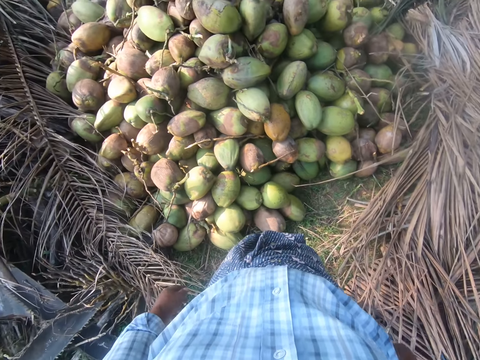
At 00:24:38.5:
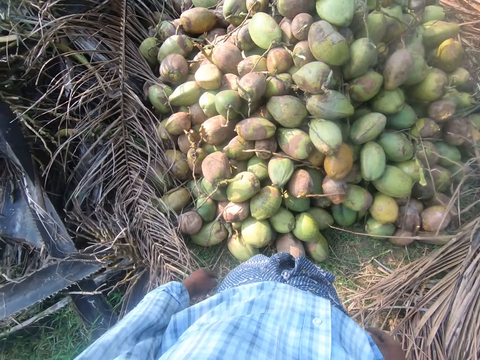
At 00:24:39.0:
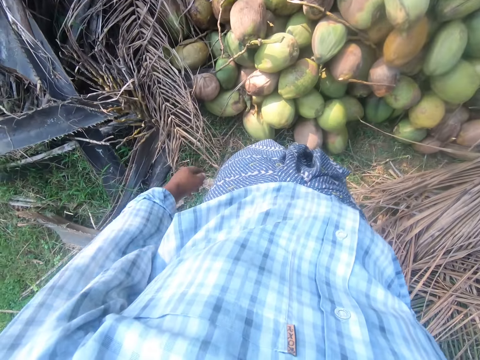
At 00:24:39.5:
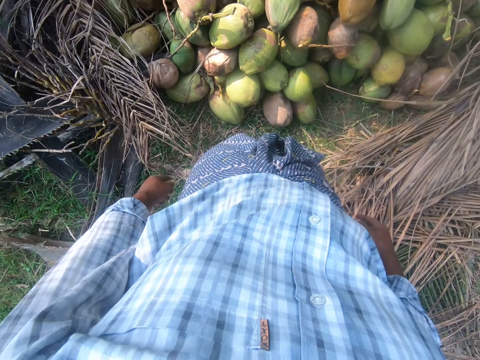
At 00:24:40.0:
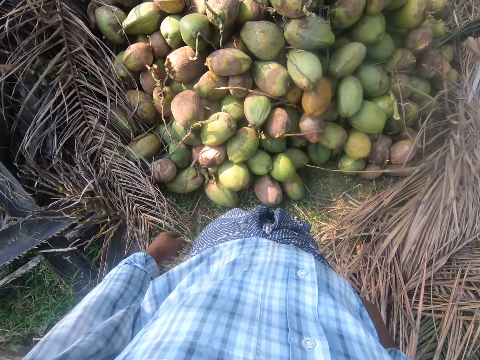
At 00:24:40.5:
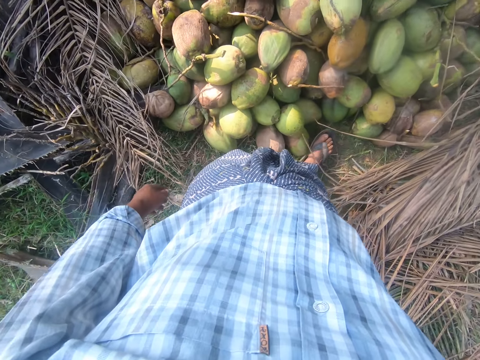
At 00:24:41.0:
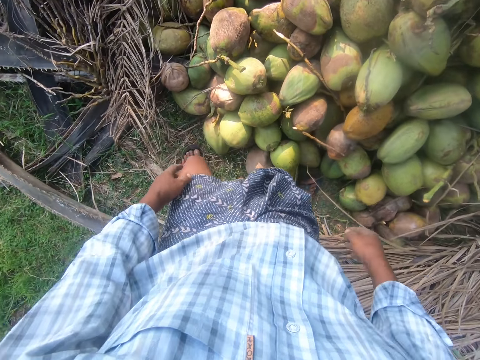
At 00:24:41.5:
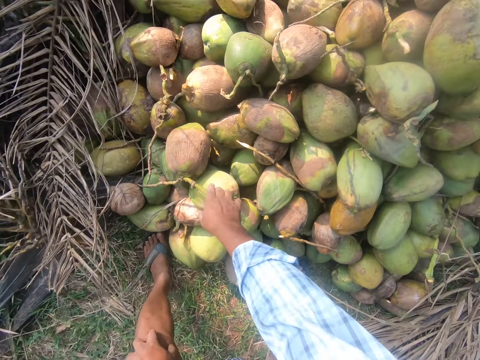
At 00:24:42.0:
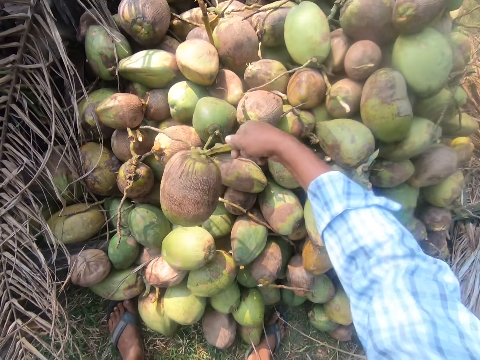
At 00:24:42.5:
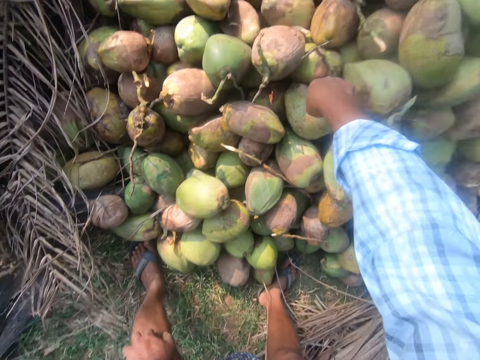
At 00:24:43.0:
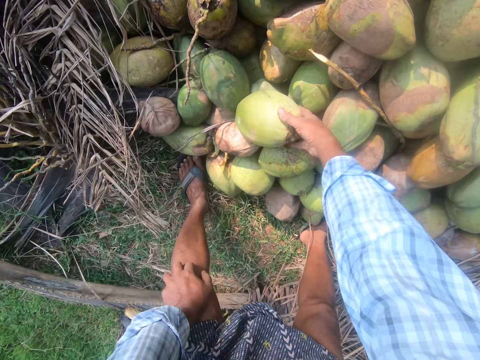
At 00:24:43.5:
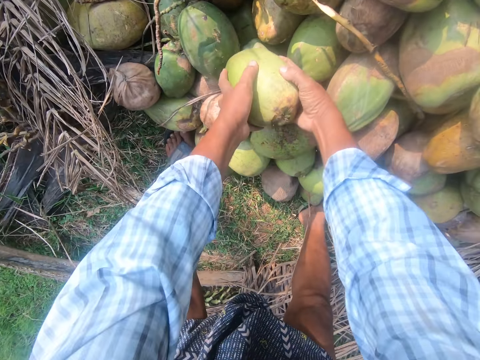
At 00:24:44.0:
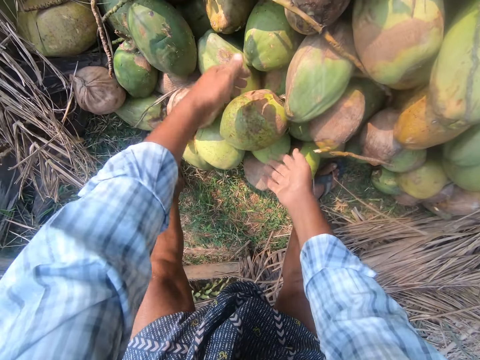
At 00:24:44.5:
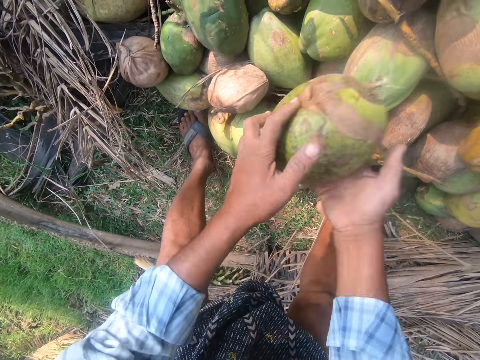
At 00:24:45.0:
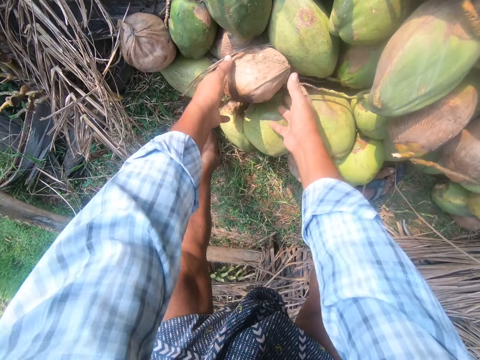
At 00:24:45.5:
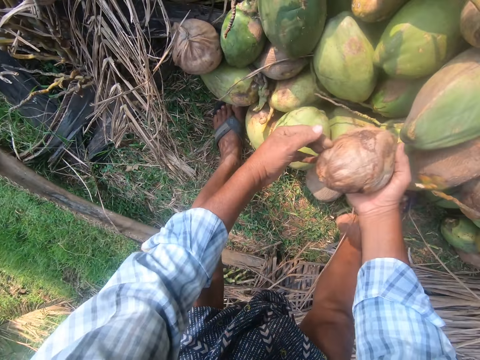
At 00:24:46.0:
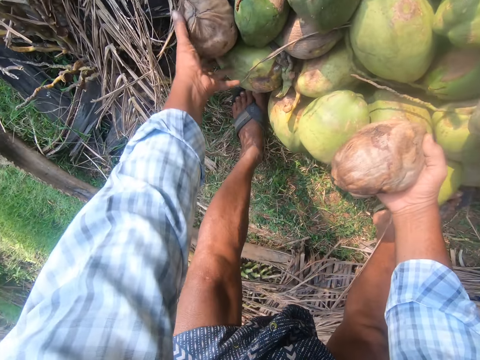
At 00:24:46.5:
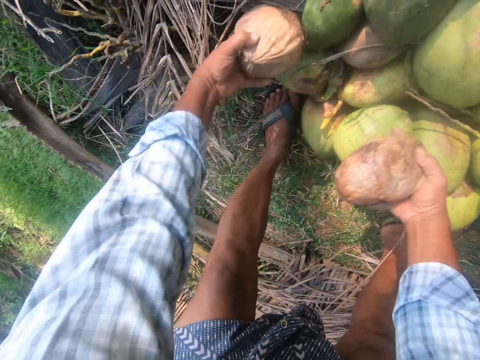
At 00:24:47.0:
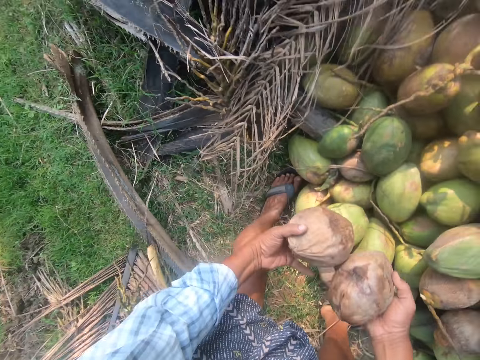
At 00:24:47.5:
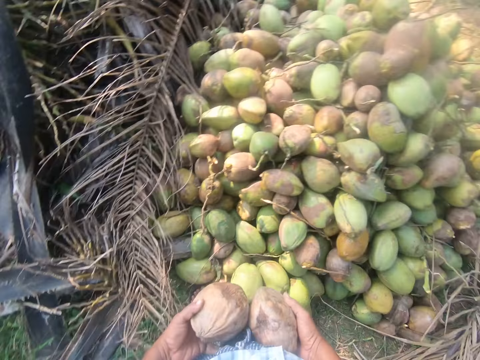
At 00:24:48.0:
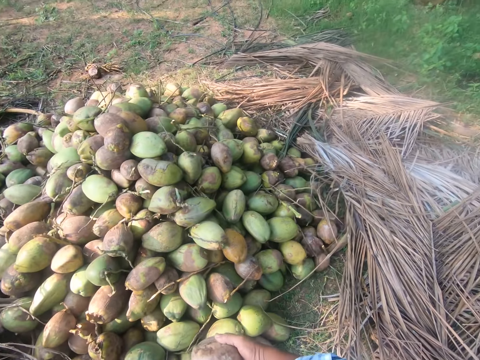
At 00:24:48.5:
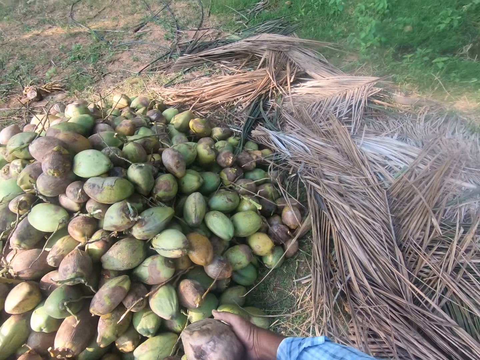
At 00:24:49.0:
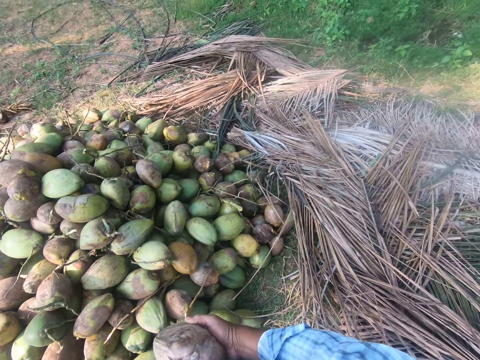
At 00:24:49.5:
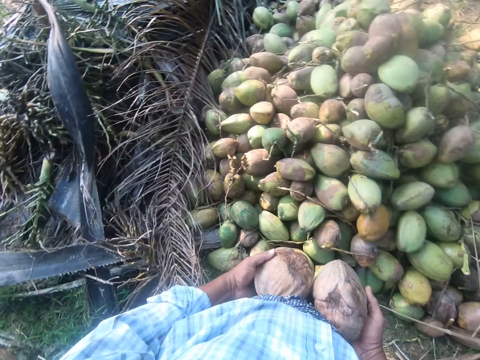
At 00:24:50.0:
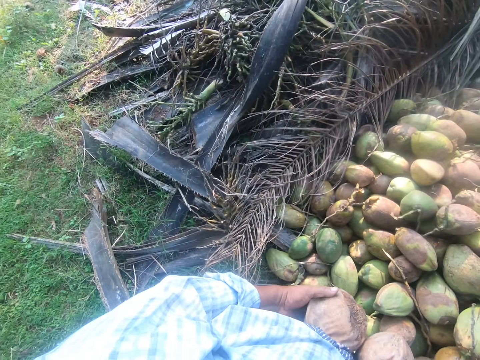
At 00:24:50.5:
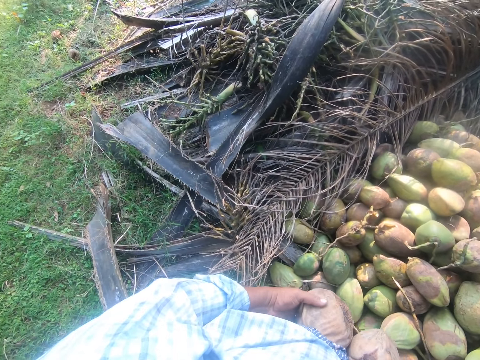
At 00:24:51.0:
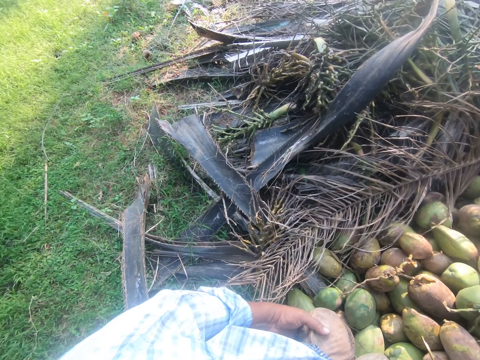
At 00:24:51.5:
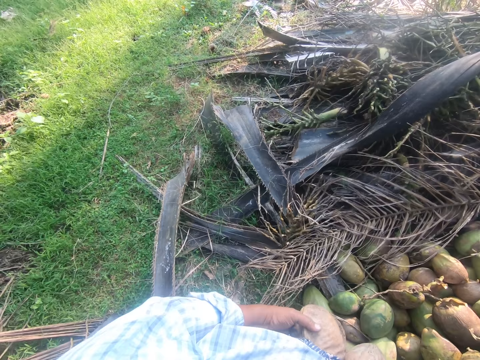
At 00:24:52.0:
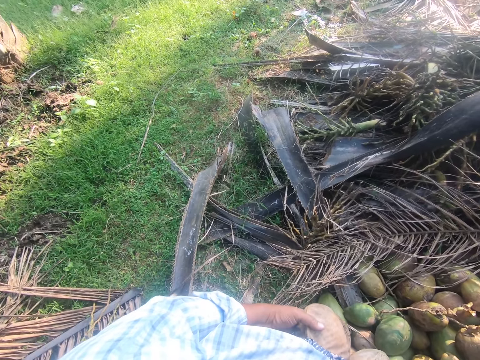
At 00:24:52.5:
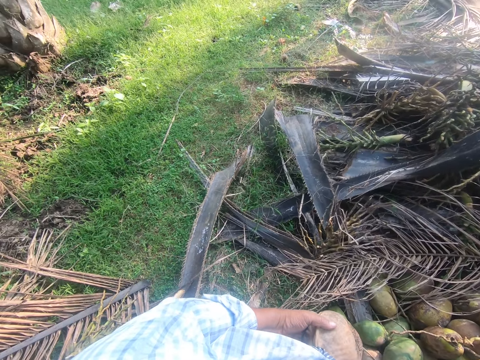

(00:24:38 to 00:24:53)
The camera wearer picks the coconut. They throw the coconut. They pick the coconut. They throw the coconut. They pick the coconut. They throw the coconut. They pick the coconut. They pass the coconut to the right hand. They pick the coconut. They look around. They hold the coconuts.

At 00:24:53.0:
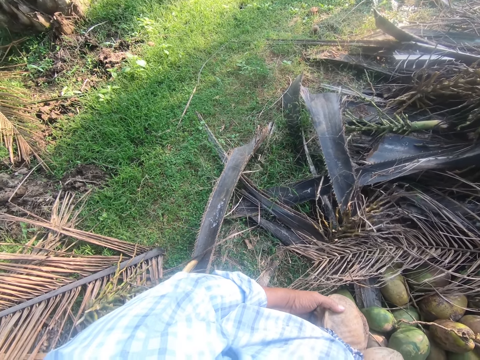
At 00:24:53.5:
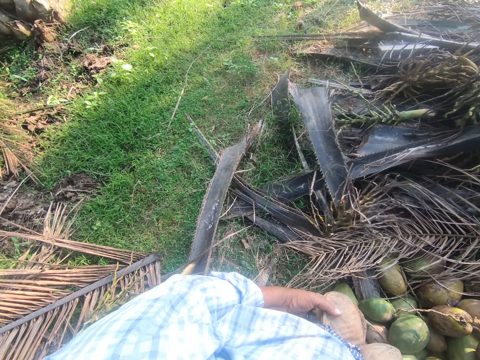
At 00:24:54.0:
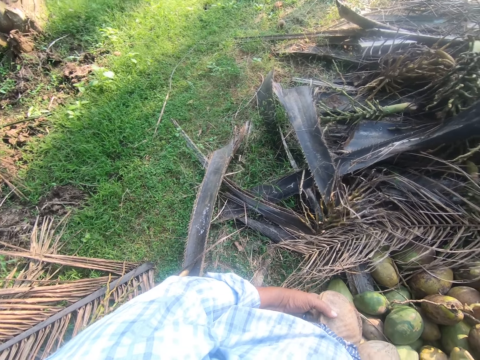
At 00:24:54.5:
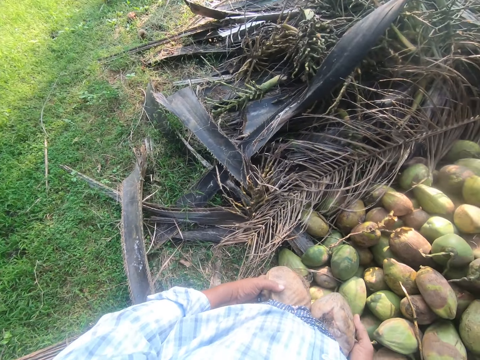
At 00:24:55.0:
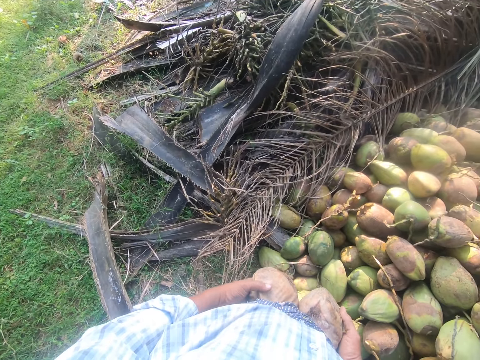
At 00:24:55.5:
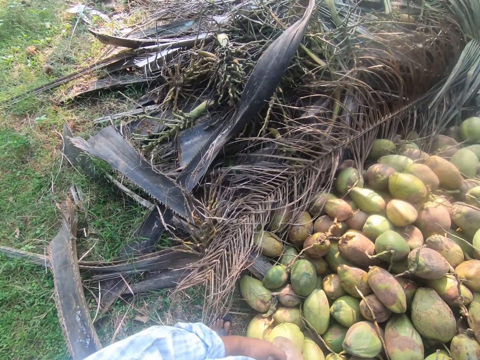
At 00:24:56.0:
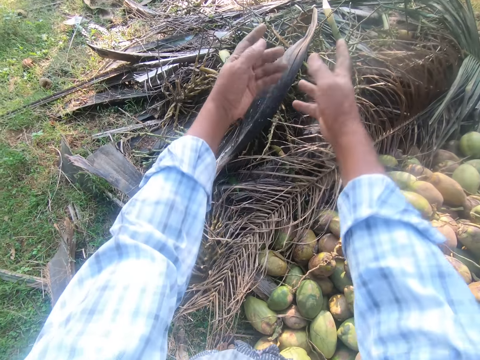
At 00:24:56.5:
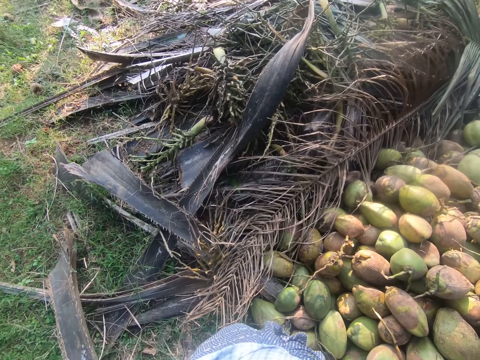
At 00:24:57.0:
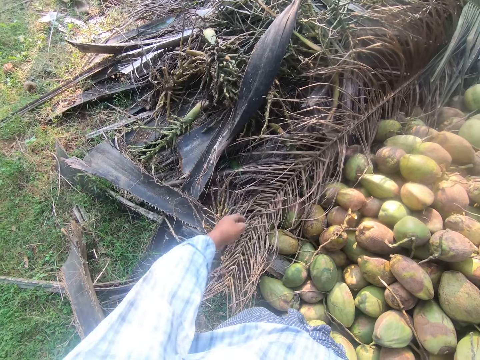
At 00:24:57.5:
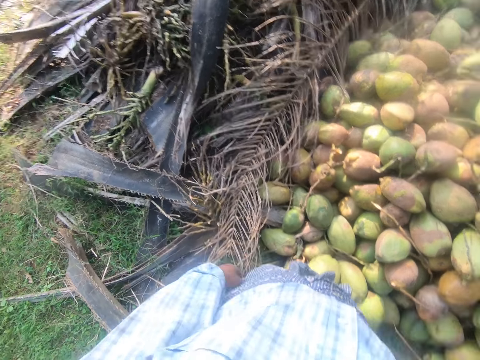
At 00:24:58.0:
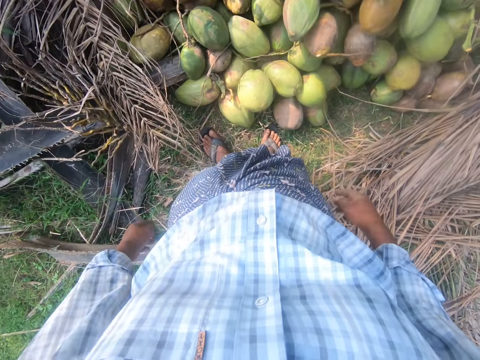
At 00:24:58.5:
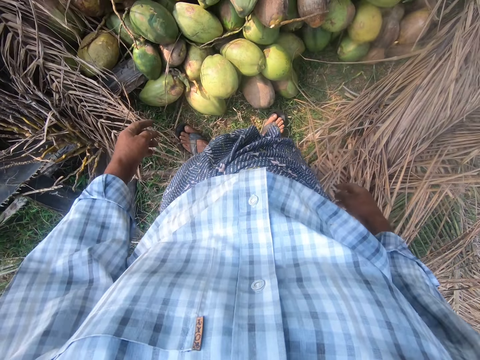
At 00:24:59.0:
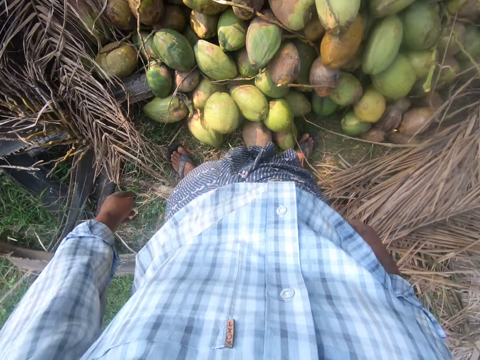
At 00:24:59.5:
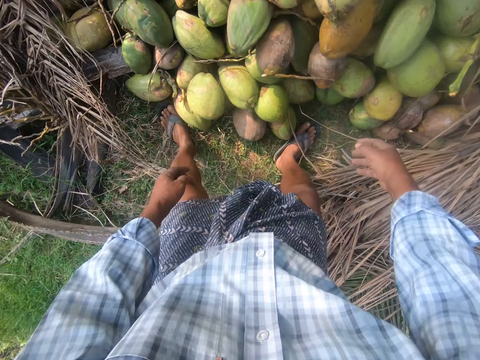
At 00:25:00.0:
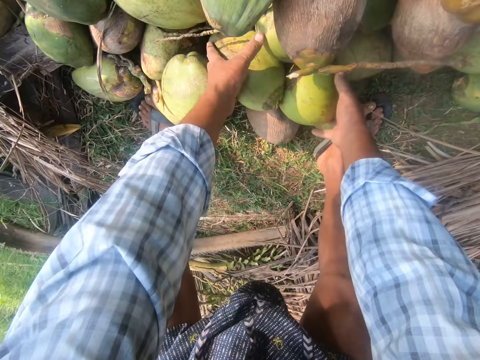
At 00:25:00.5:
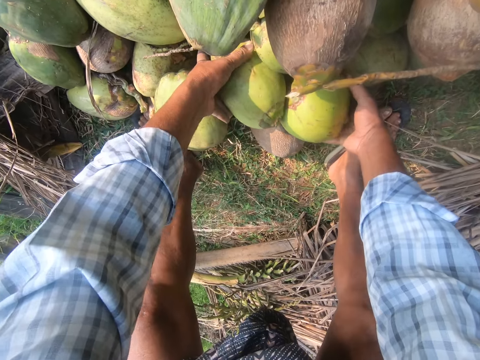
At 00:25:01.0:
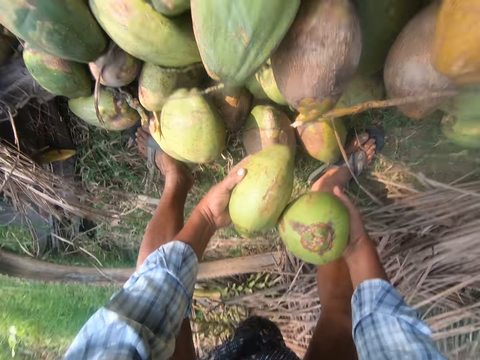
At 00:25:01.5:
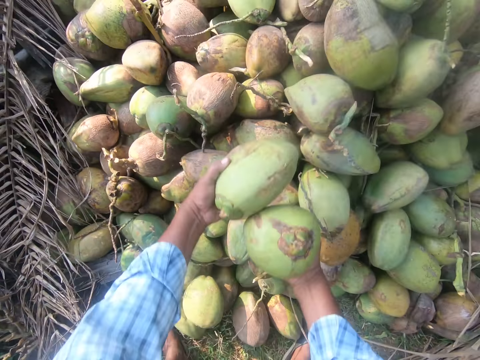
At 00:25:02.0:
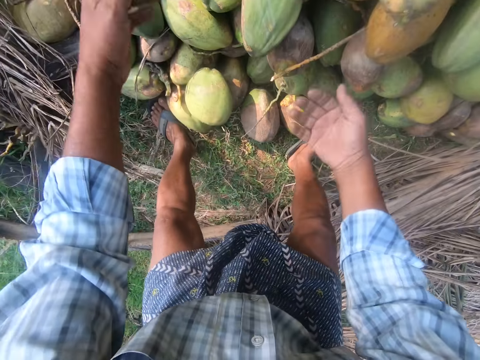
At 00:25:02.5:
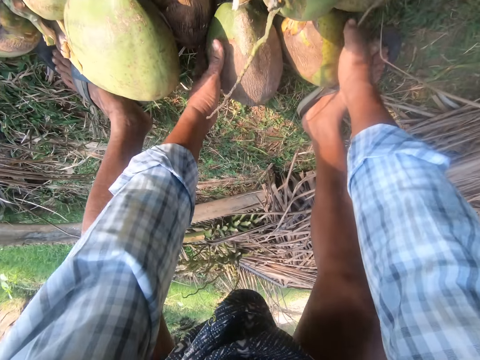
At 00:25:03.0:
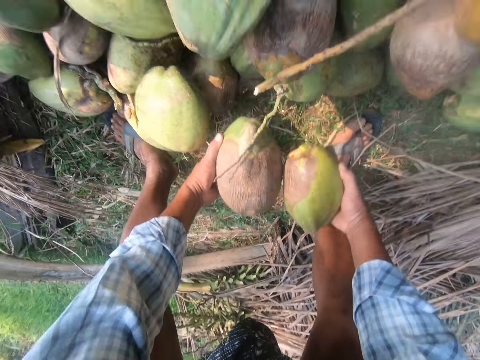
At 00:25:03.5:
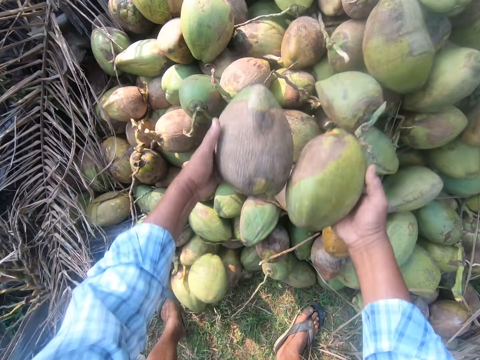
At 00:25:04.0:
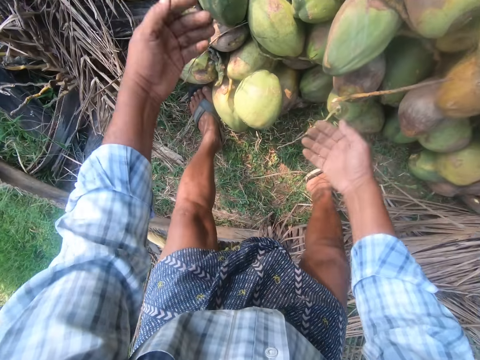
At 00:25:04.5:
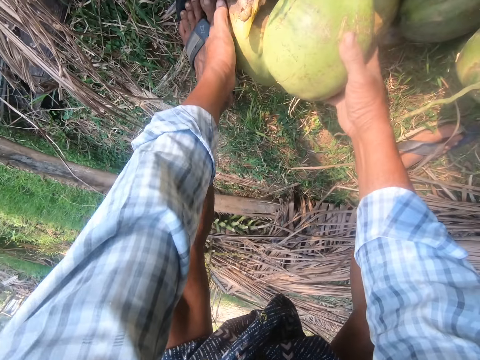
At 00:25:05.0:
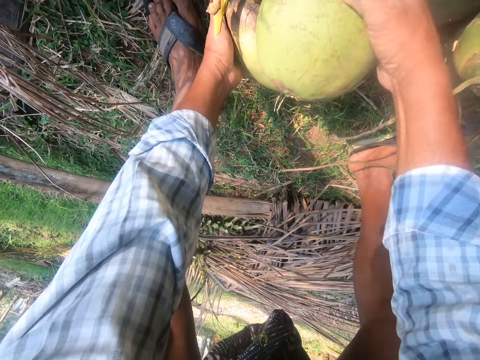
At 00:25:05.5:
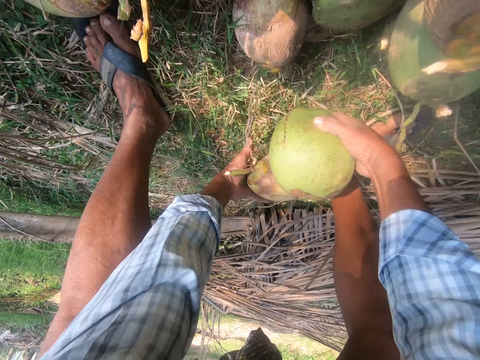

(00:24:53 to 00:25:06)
The camera wearer throws the coconuts on the floor. They look around. They move the leg. They pick the coconuts. They continue to move the coconuts. They throw the coconuts. They pick the coconuts. They throw the coconuts. They pick the coconuts.
